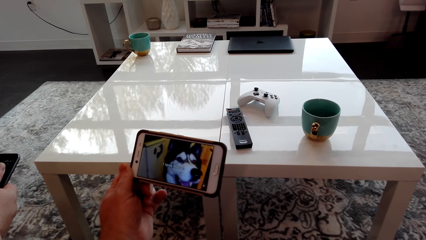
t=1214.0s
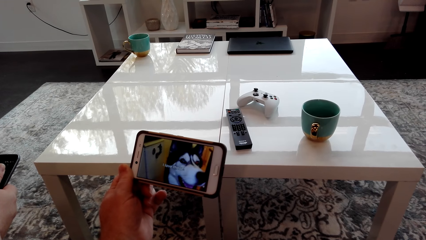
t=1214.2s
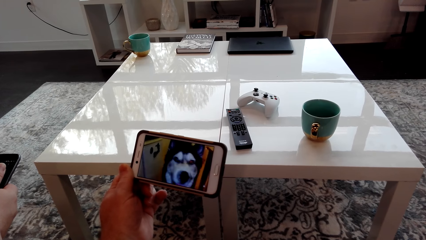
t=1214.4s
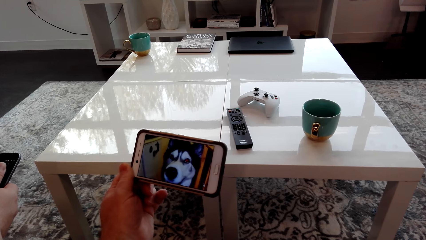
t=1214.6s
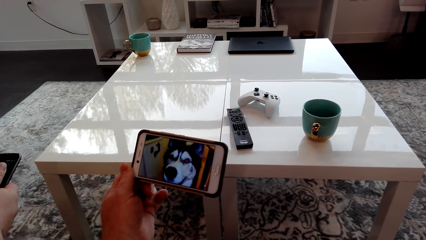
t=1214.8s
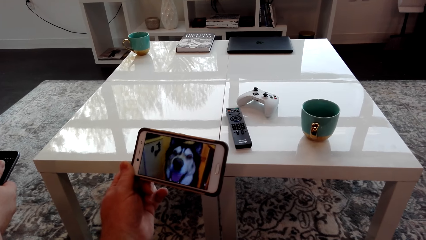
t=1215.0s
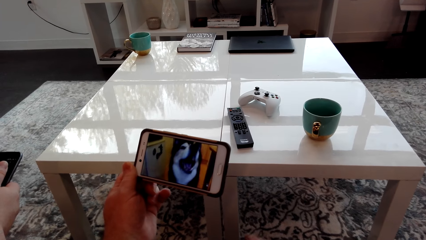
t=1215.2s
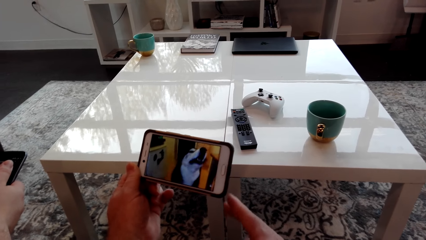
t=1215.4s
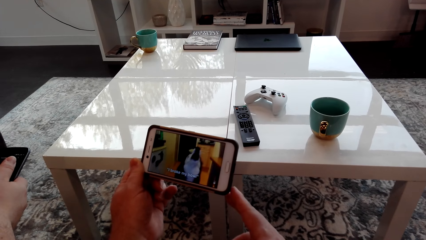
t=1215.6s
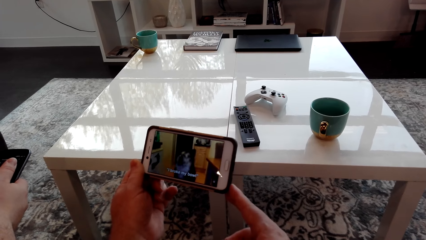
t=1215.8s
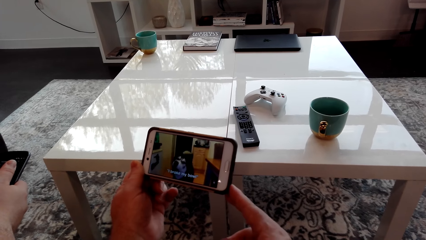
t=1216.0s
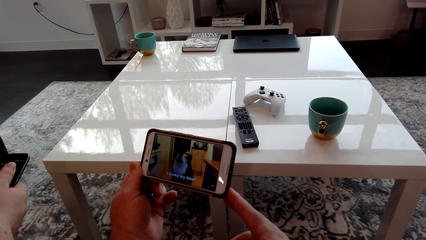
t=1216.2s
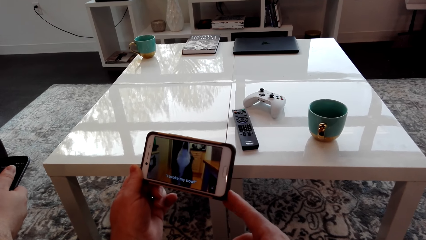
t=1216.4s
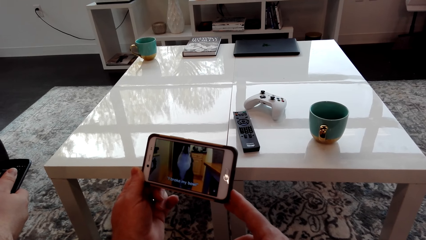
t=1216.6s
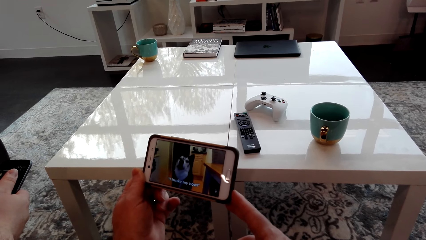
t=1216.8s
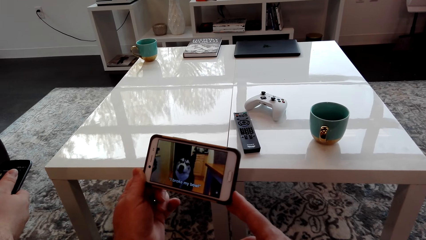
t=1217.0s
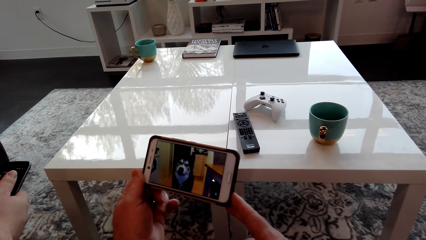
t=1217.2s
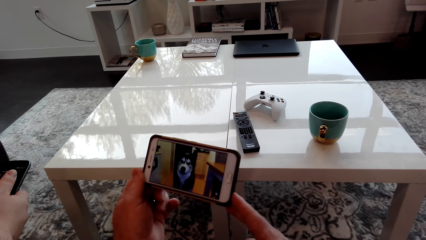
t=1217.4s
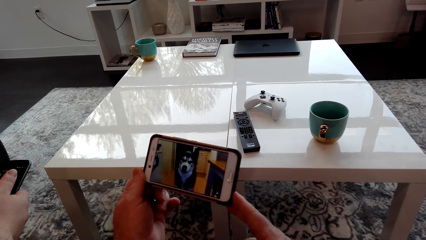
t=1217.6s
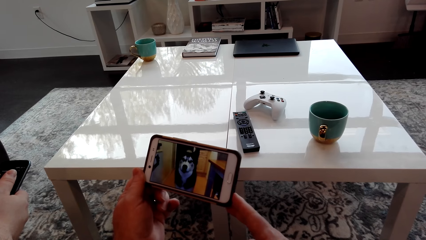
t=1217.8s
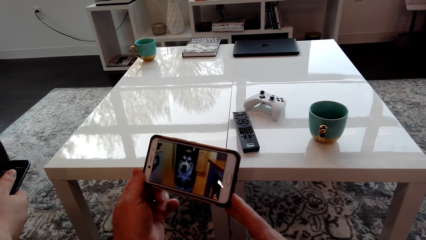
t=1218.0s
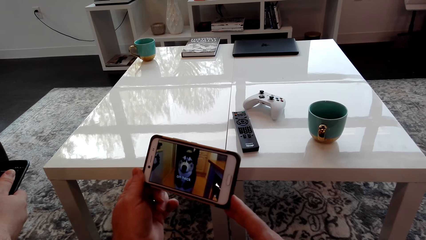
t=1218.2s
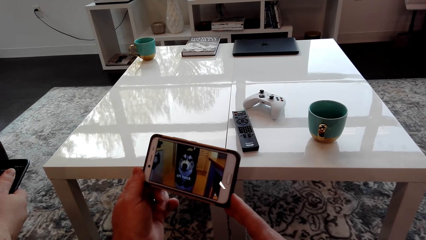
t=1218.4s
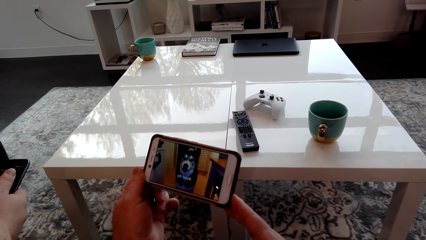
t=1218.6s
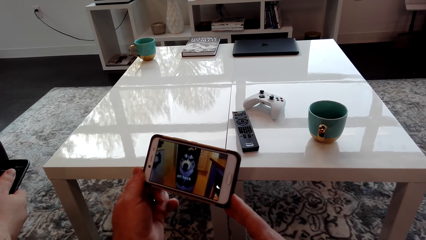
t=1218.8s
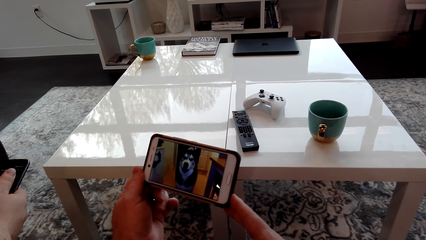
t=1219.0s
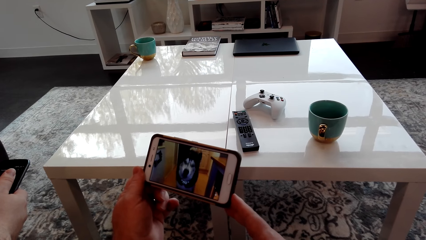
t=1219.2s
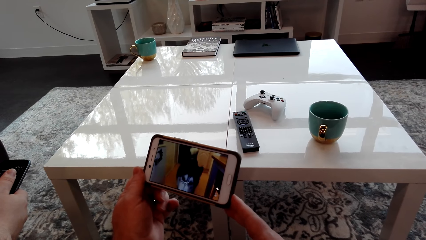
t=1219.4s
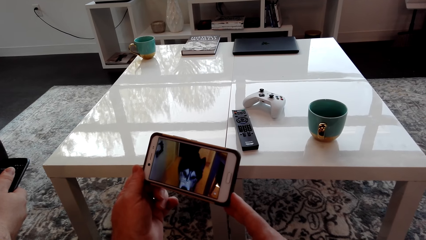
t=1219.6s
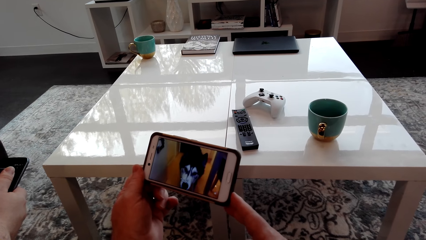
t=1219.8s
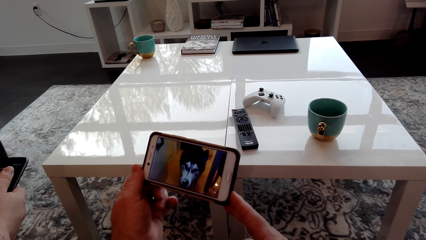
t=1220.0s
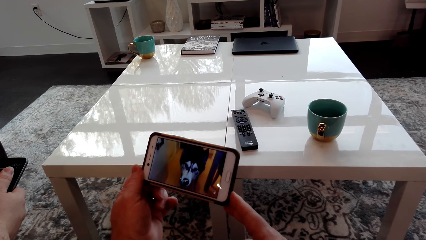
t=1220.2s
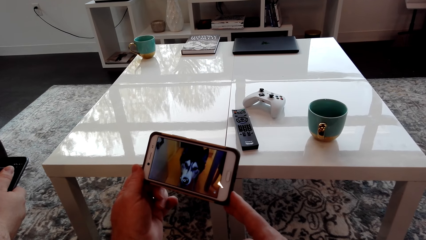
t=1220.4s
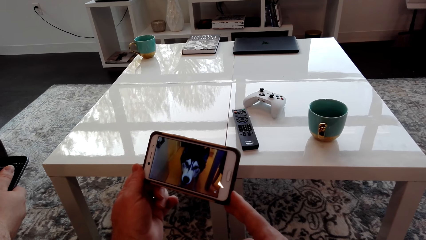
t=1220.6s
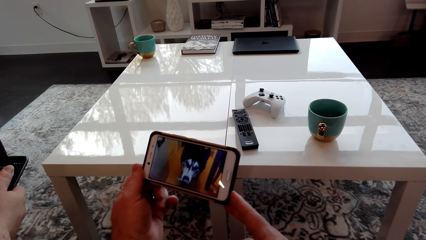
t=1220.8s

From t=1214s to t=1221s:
The camera wearer holds the phone with both hands. They hold the cellphone with the right hand.

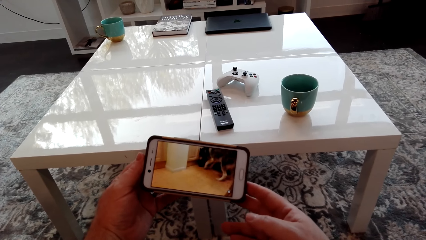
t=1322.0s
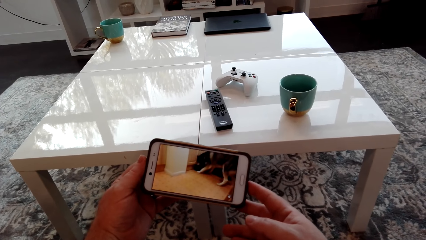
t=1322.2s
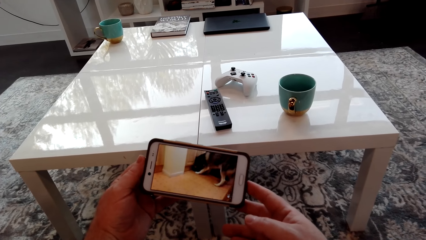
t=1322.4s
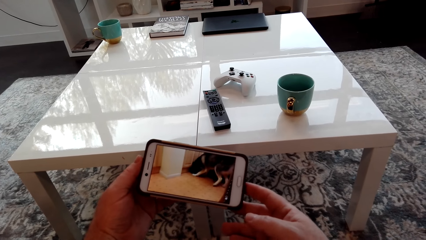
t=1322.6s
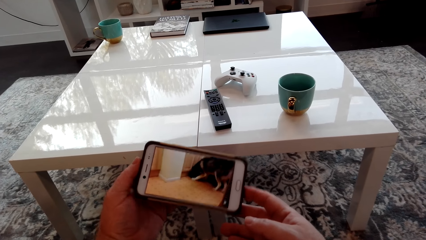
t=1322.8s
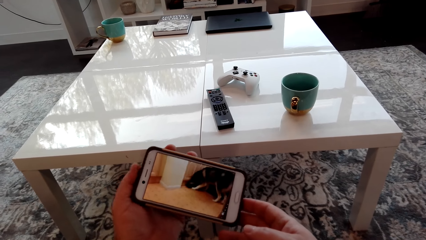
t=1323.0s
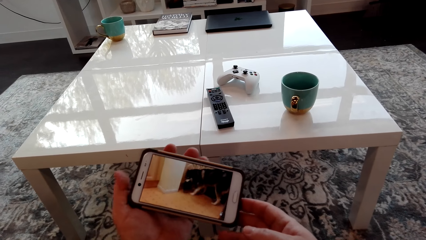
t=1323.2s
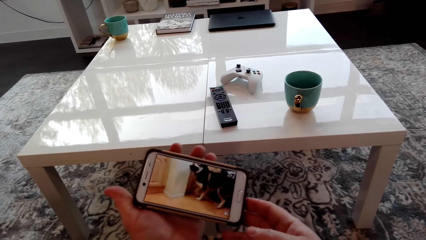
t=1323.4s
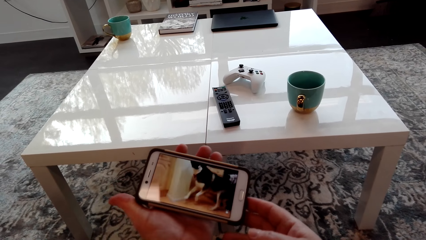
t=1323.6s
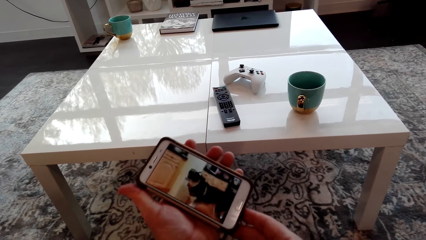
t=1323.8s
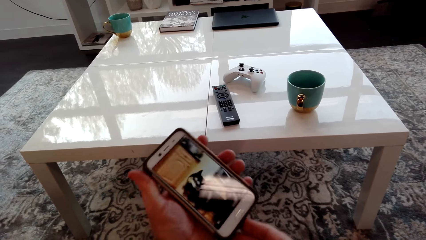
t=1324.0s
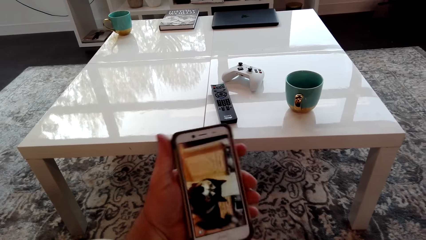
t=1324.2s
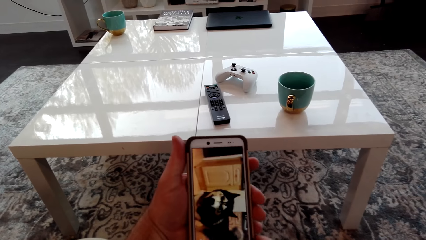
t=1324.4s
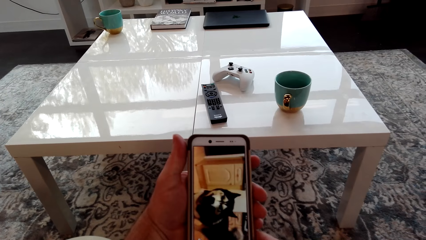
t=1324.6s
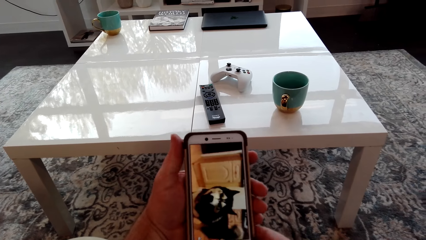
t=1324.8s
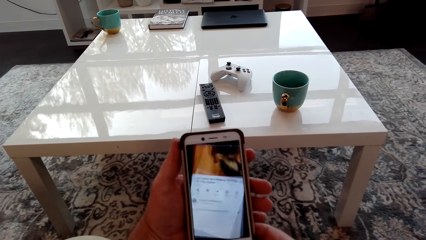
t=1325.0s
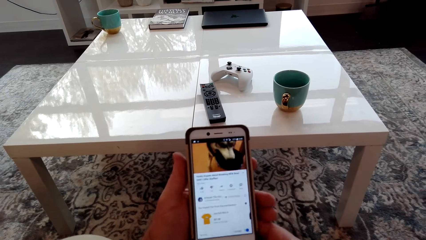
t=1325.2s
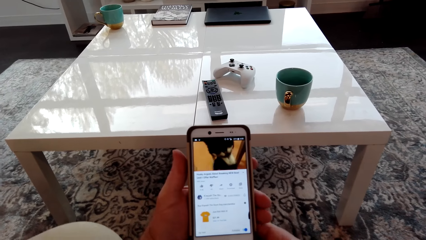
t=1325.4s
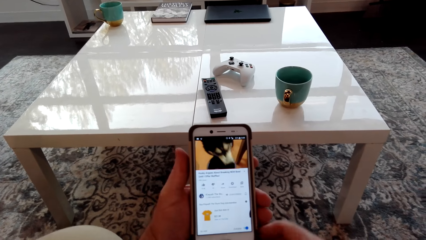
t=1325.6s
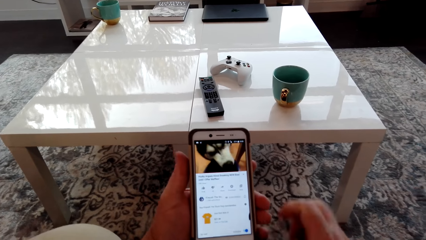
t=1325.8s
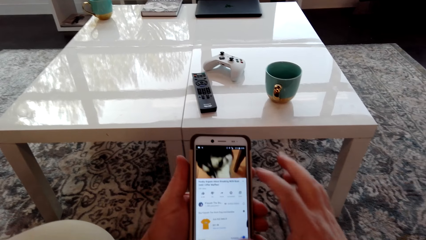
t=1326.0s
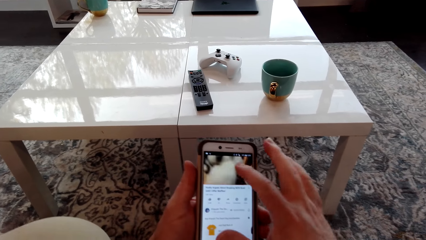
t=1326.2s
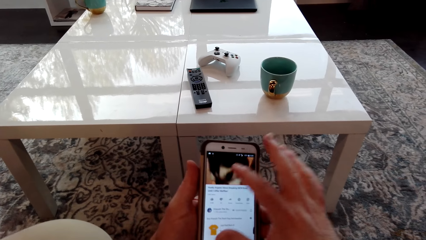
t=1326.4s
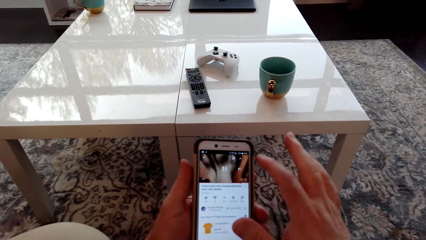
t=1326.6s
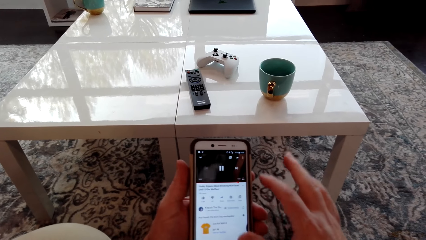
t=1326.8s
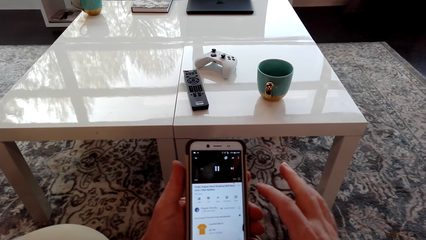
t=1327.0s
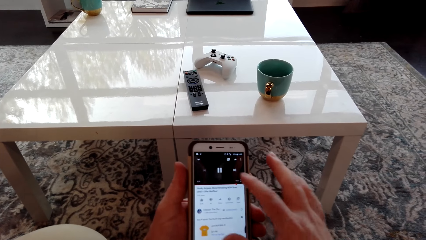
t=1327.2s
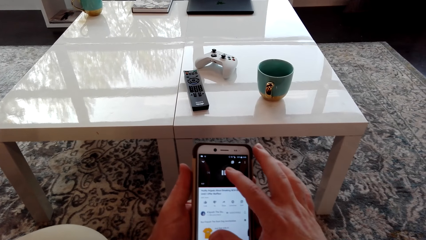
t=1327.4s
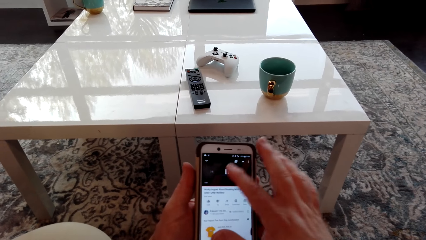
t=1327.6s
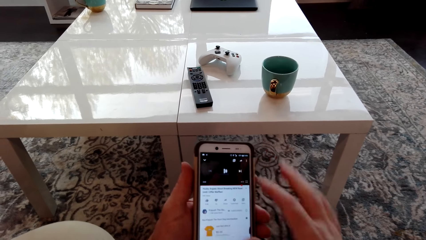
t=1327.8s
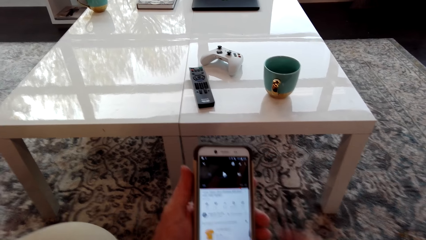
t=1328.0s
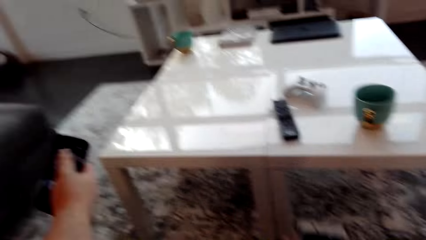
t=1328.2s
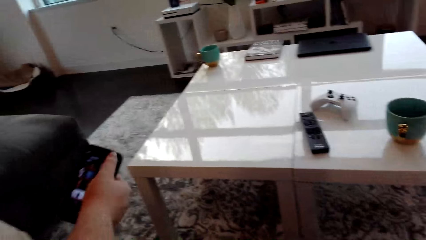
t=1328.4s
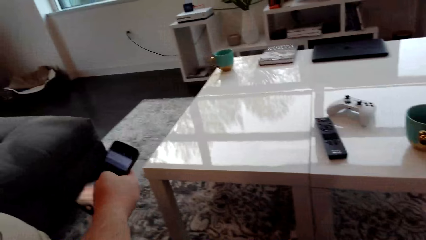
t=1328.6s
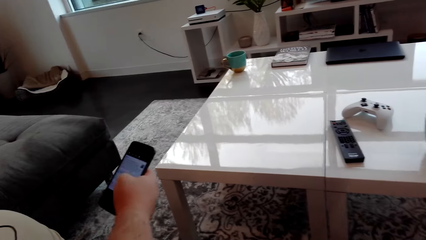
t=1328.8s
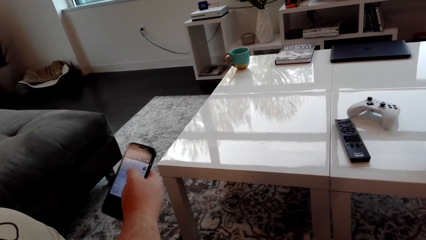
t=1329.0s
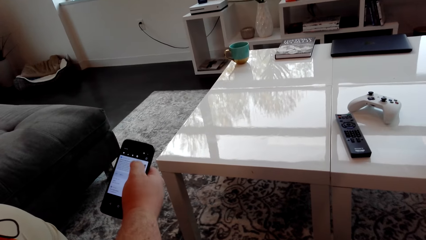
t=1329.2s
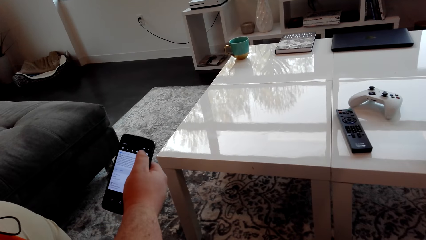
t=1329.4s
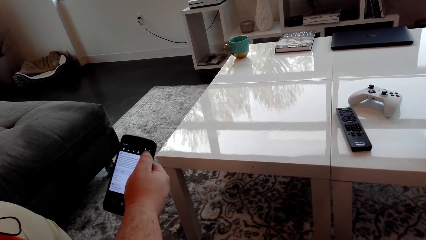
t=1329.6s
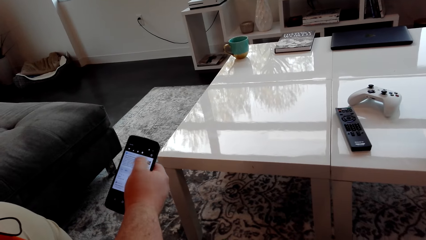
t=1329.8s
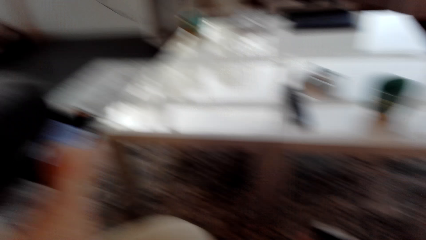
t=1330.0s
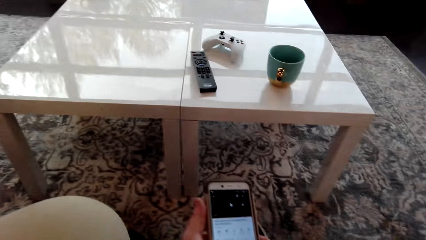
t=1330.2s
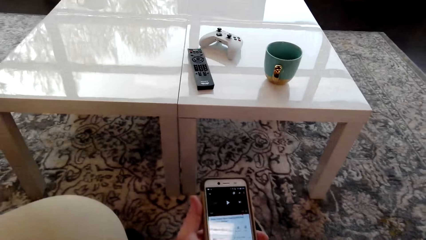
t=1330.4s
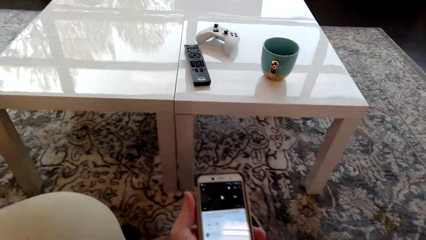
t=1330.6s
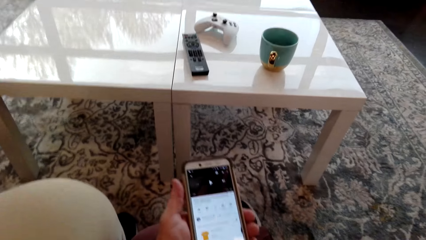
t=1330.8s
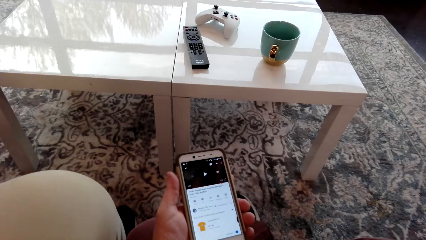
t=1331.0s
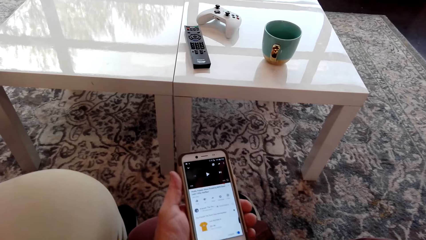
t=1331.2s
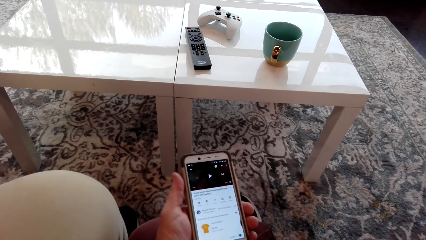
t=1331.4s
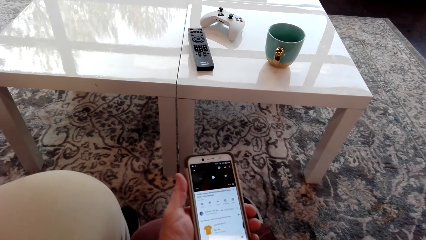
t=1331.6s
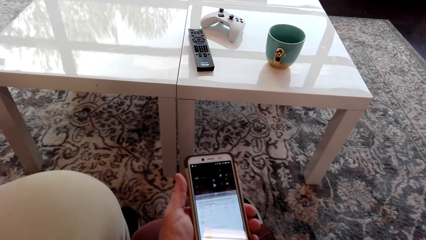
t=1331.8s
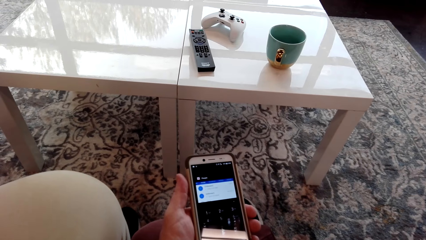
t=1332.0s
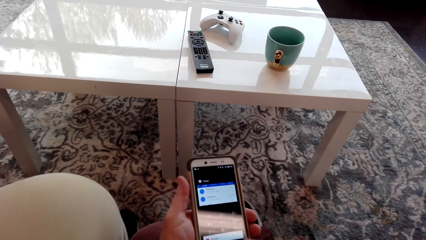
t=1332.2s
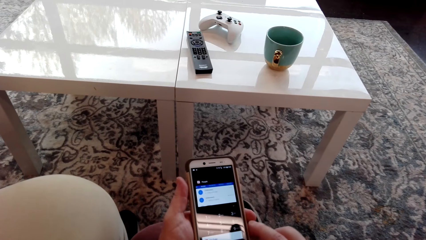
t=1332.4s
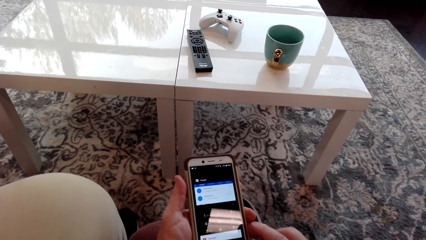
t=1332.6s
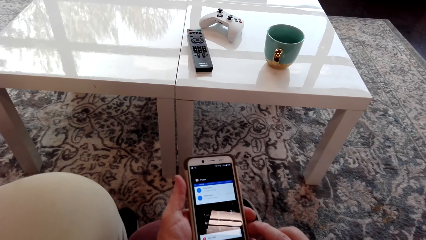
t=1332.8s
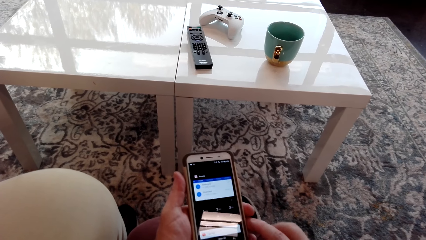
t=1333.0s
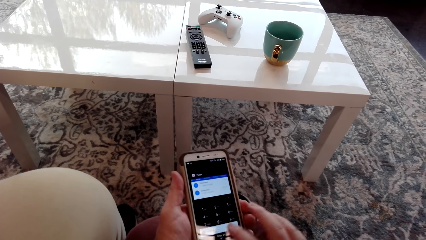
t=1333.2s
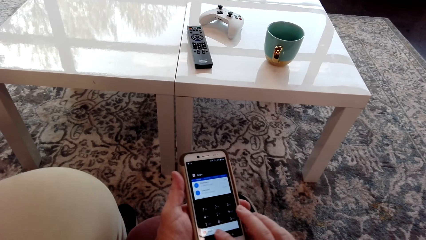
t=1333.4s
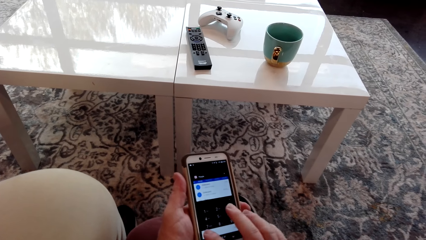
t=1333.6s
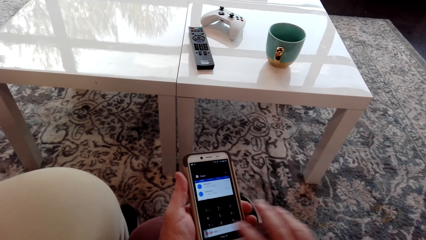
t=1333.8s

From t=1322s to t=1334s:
The camera wearer turns the cellphone. They operate the cellphone. They look at a man's cellphone. The man operates his cellphone. The camera wearer looks at his cellphone. They operate the phone.
